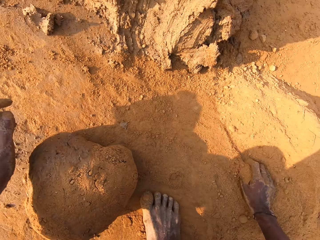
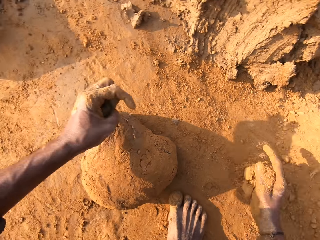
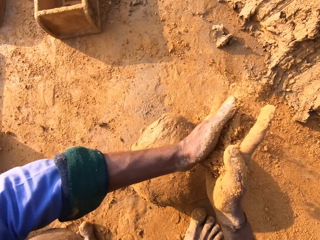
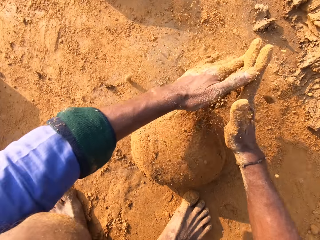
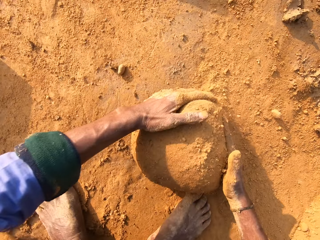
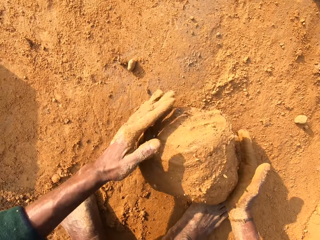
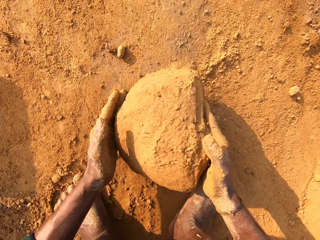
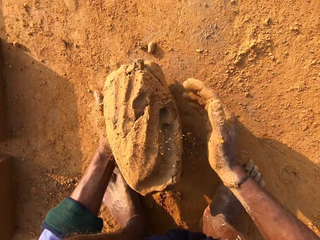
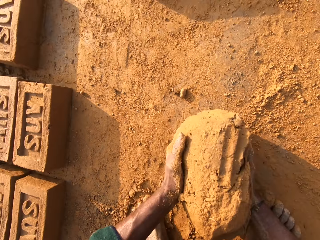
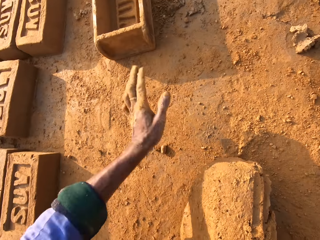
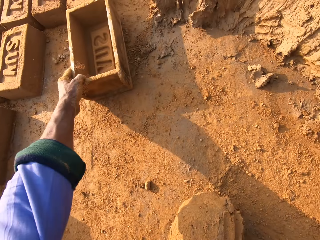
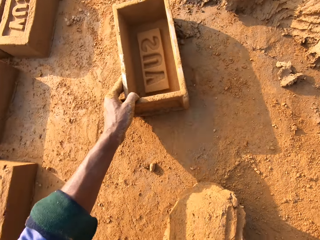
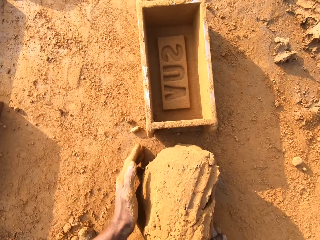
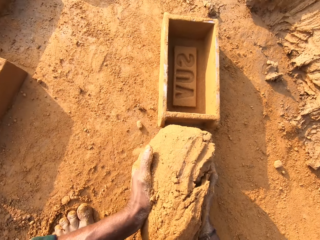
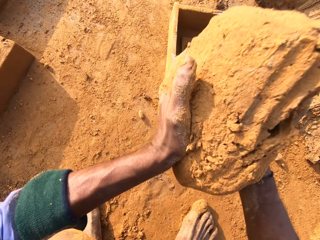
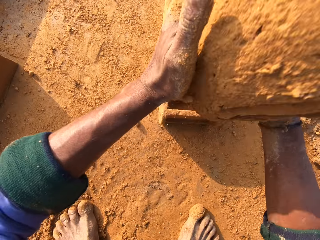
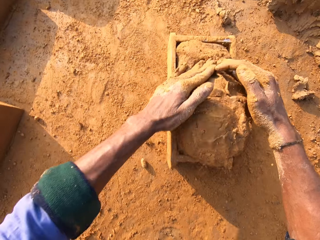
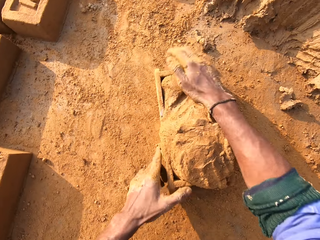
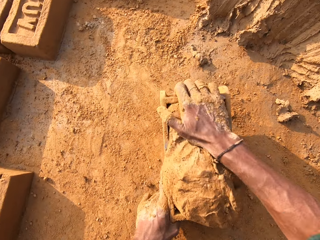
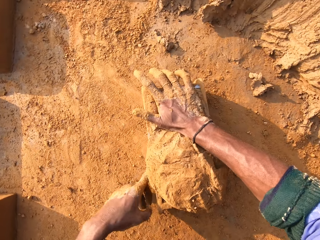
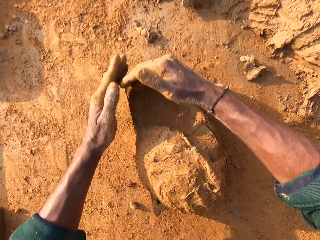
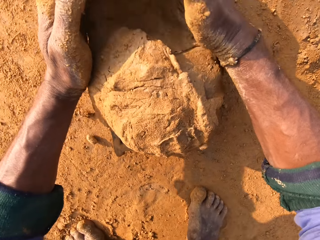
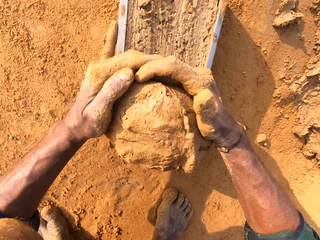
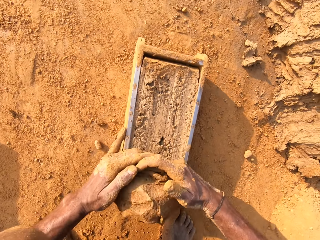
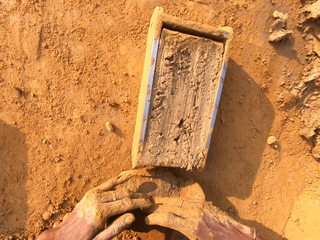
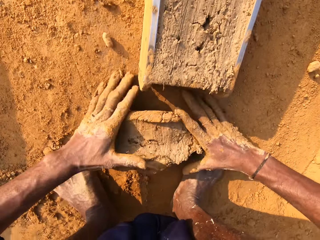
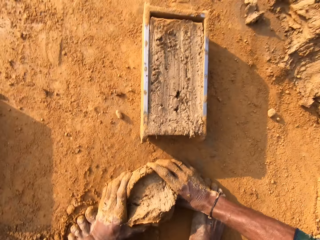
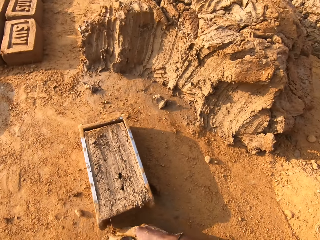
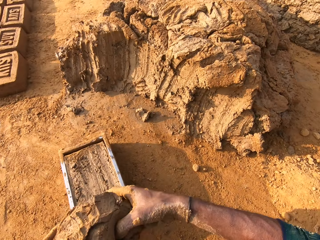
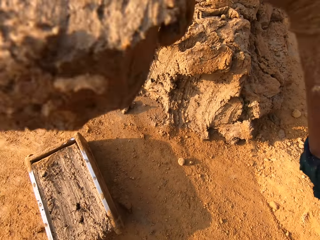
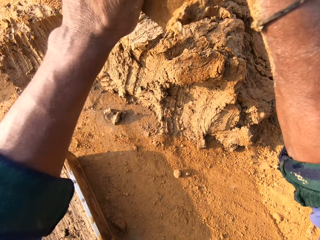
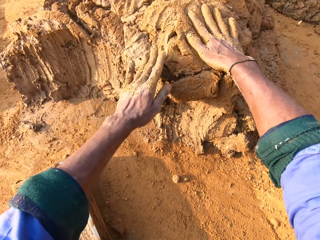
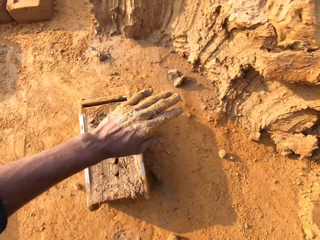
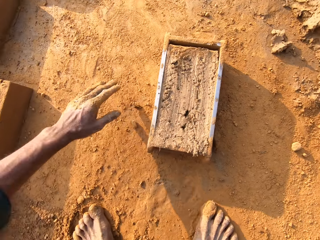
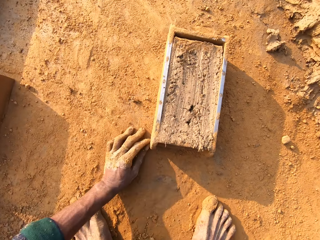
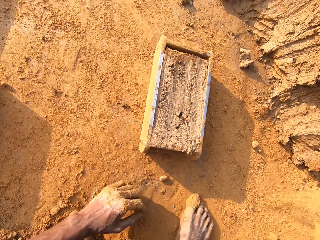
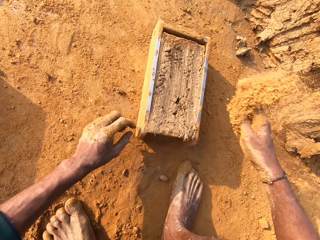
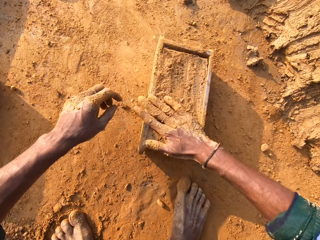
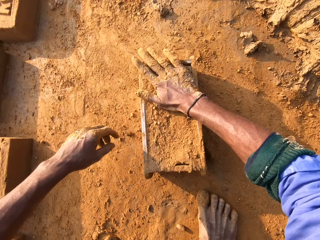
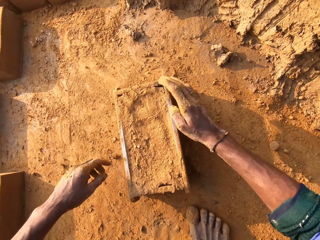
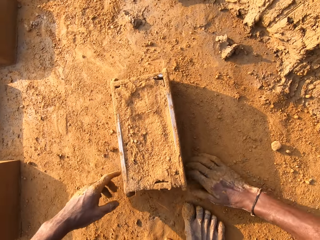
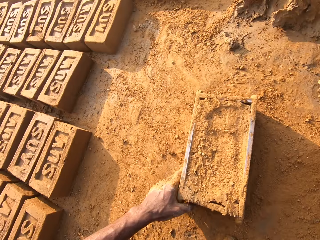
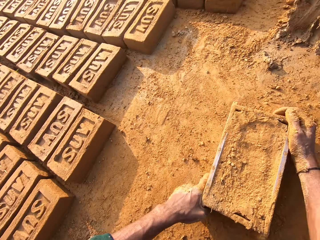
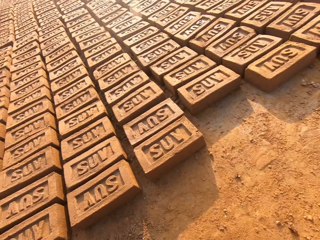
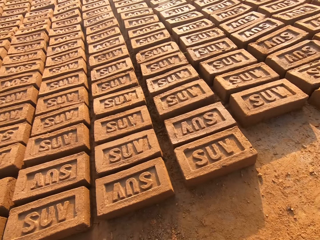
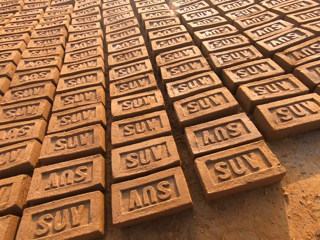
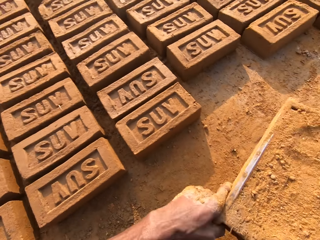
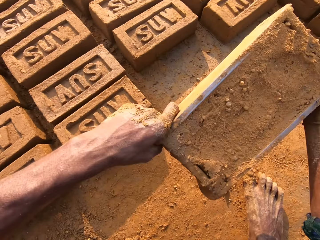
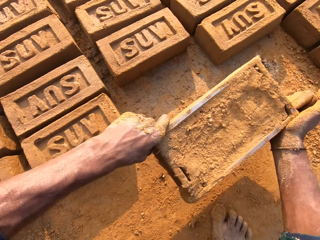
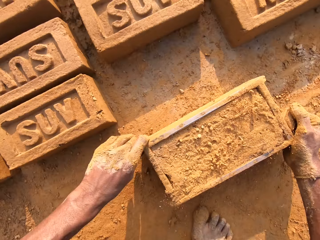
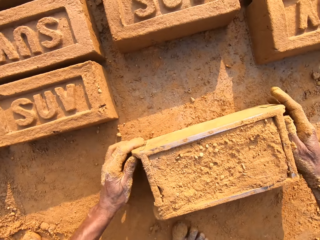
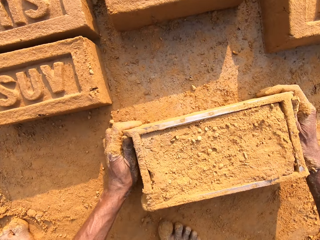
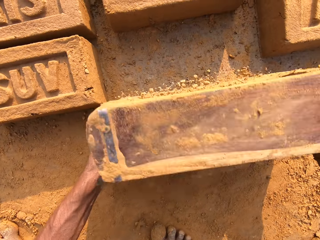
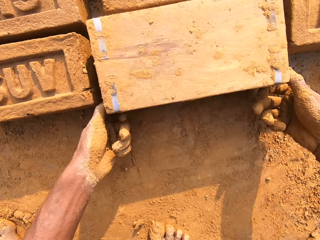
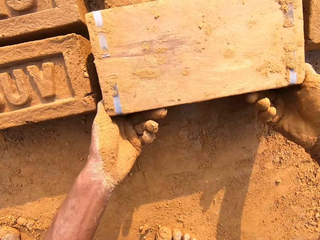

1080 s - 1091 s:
The camera wearer sprinkles soil on the clay. They move the brick mould closer. They throw the clay into the brick mould. They remove the excess clay from the brick mould. They throw the small clay on the big clay. They wipe the hands with the soil. They sprinkle soil on the clay in the molding box. They move the brick mould.

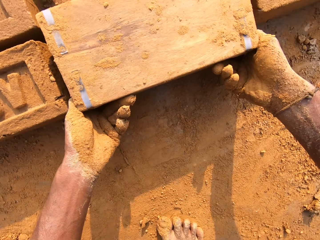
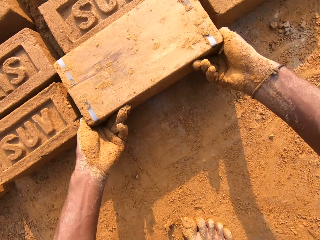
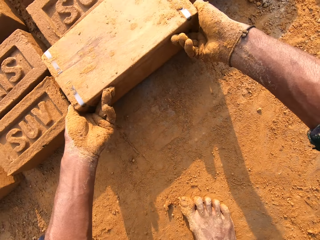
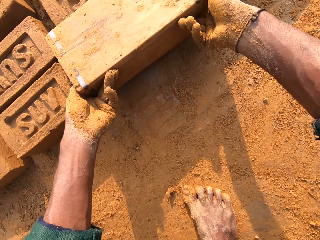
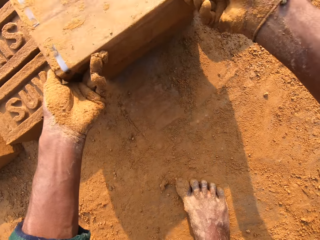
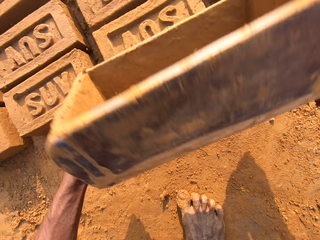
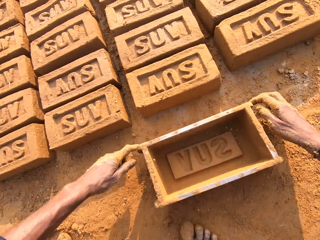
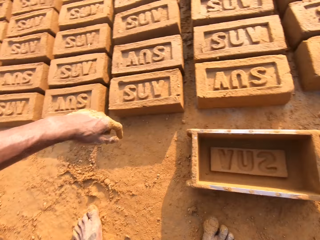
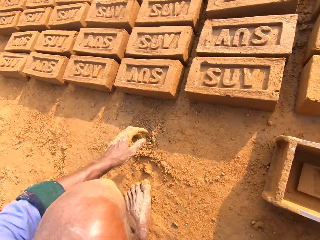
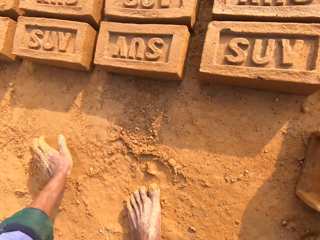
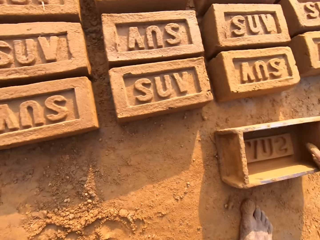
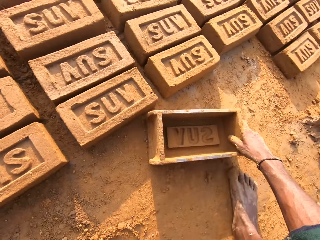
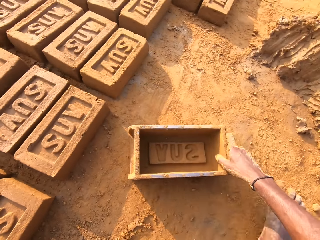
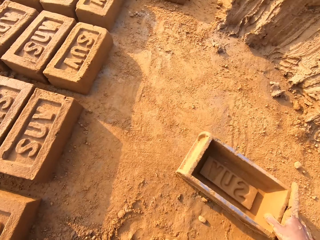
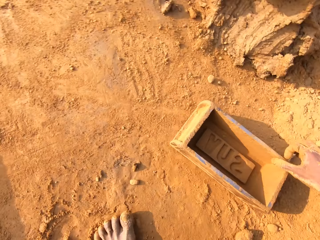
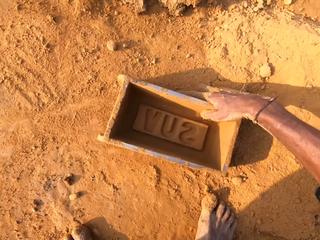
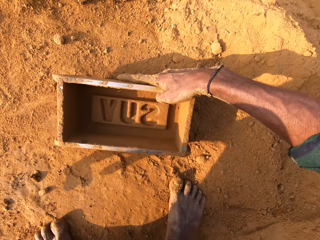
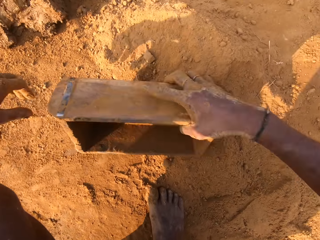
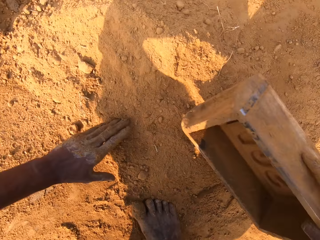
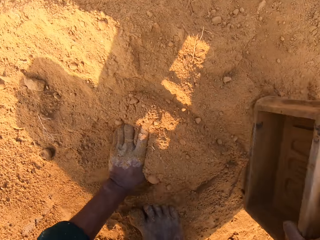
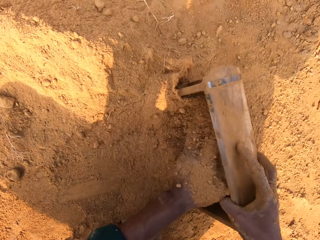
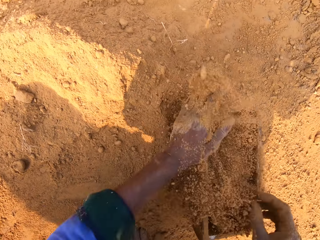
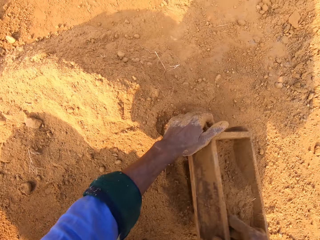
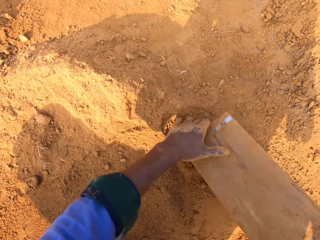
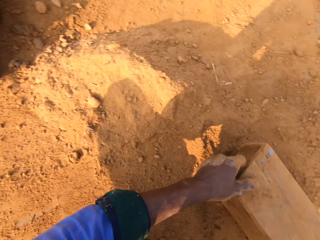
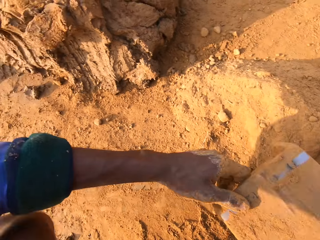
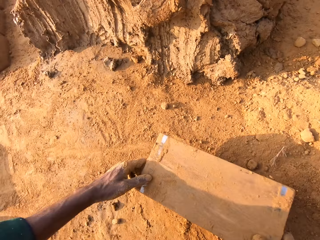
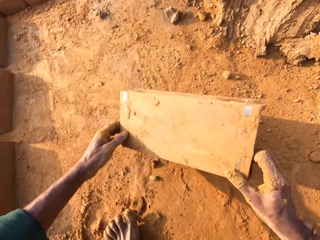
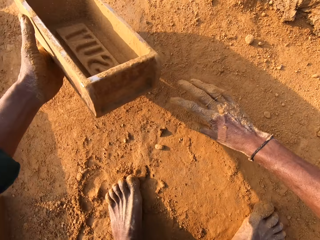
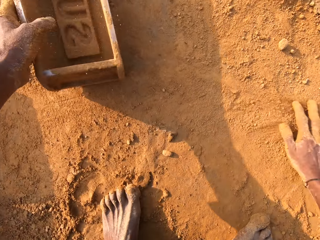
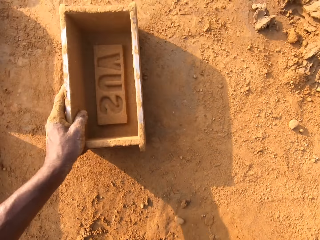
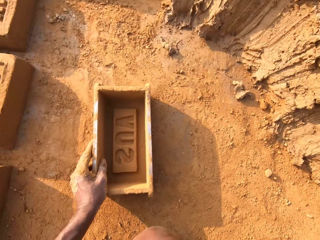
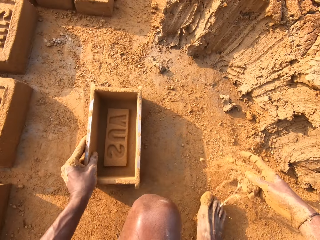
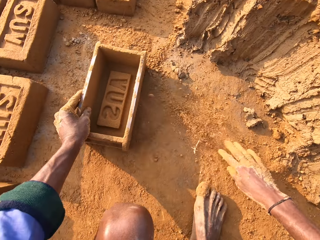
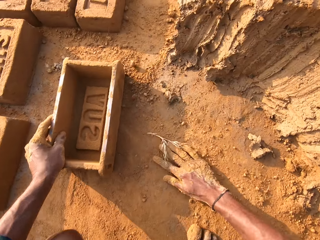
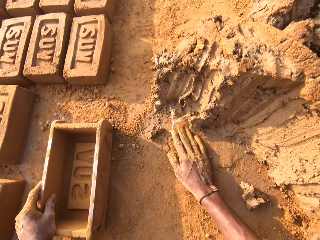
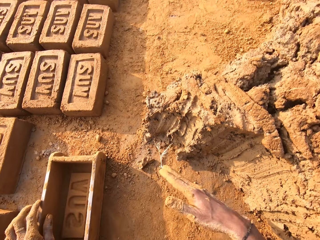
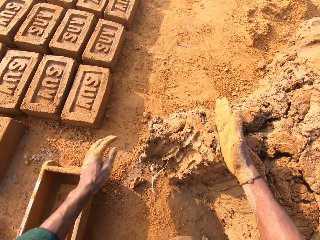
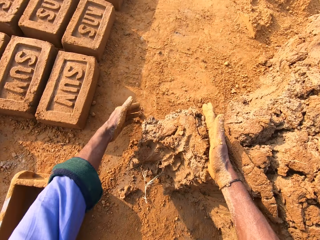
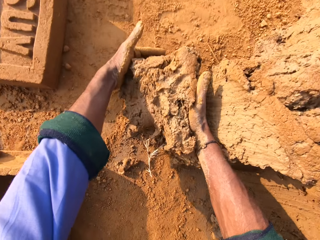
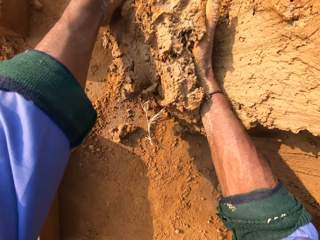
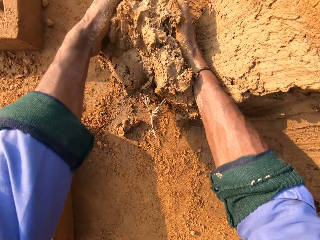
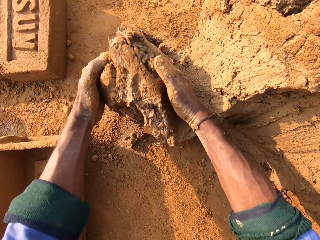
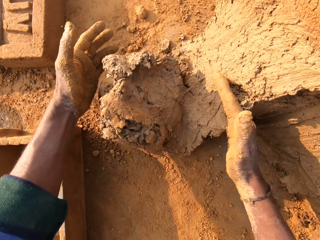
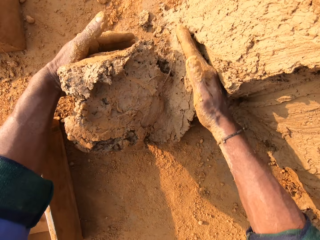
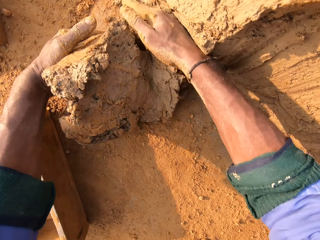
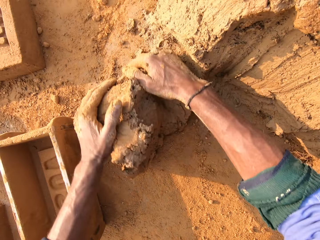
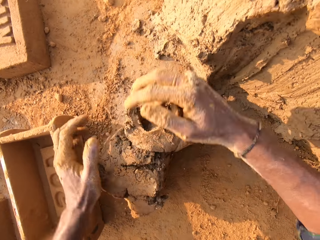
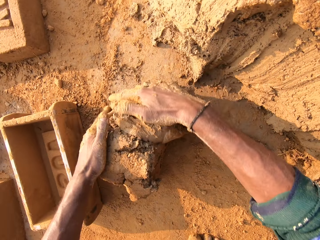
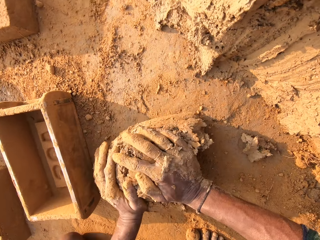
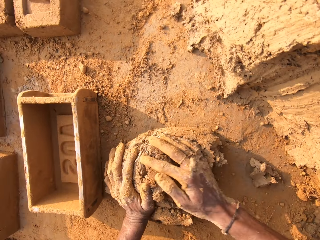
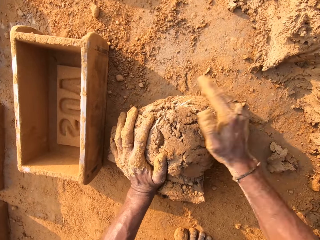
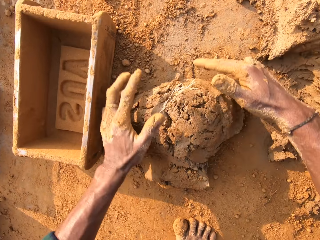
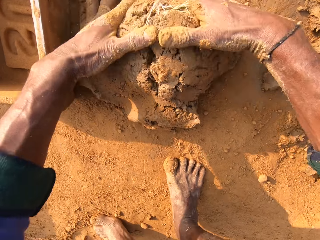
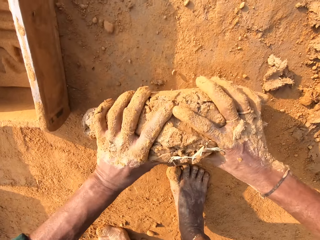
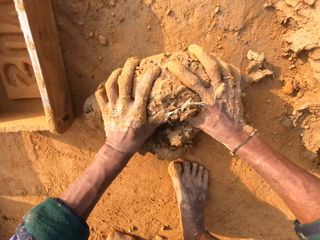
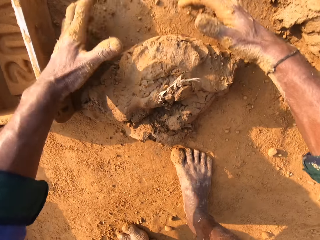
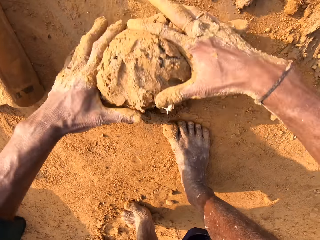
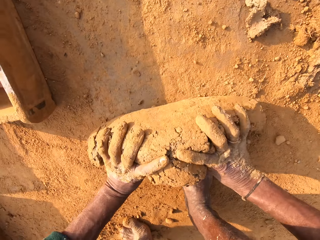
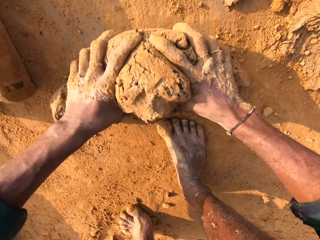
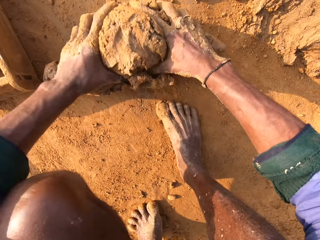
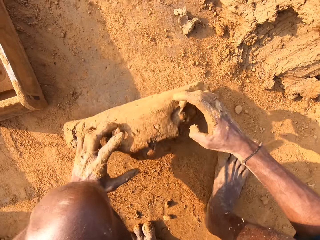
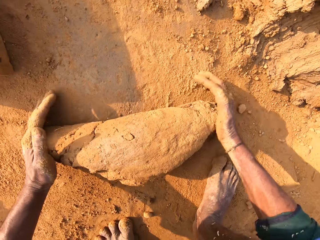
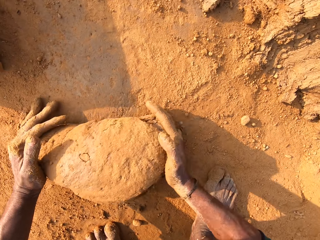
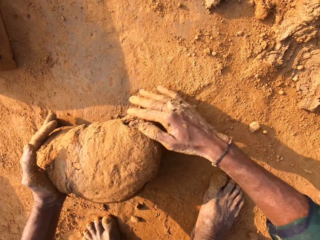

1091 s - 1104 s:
The camera wearer pours the clay into the ground. They flip the clay molding box on the ground. They remove the brick mould. They place the brick mould on the ground. They put soil in the brick mould. They pour the soil on the ground. They drop the brick mould on the ground. They move the brick mould. They scoop clay with hands. They cut the clay with the right hand. They mold the clay with hands. They press the clay with both hands.
